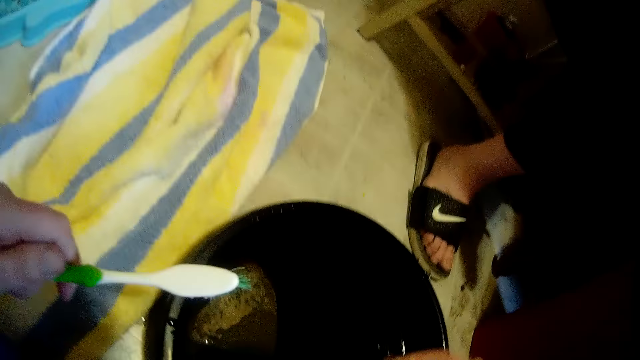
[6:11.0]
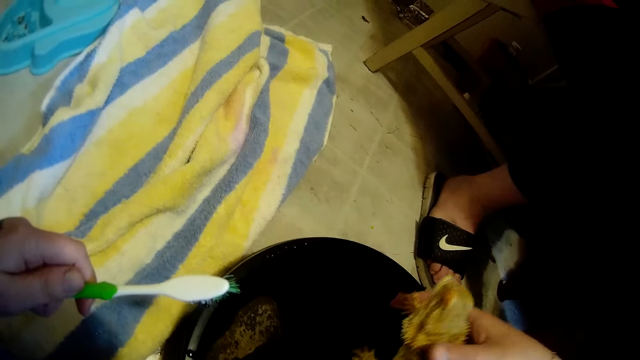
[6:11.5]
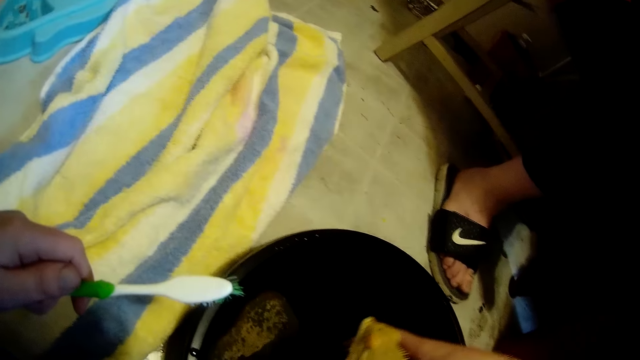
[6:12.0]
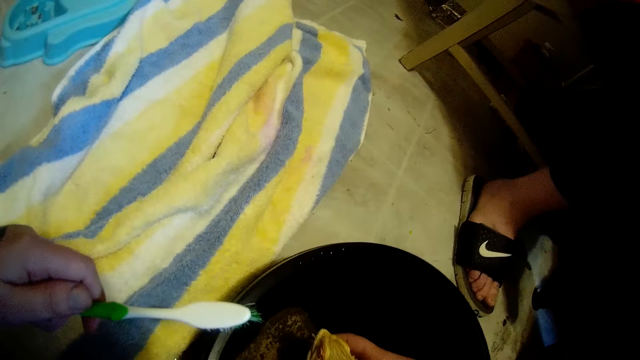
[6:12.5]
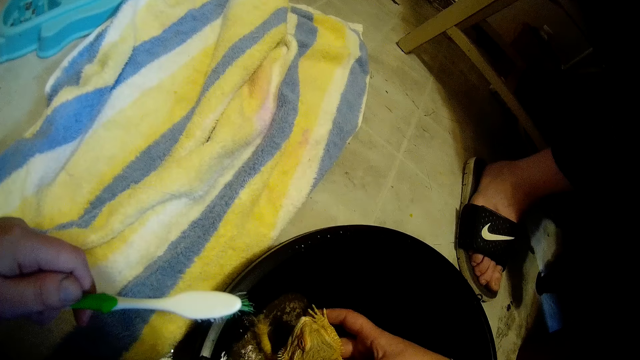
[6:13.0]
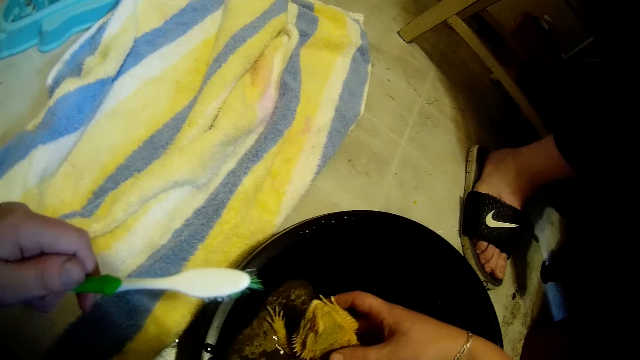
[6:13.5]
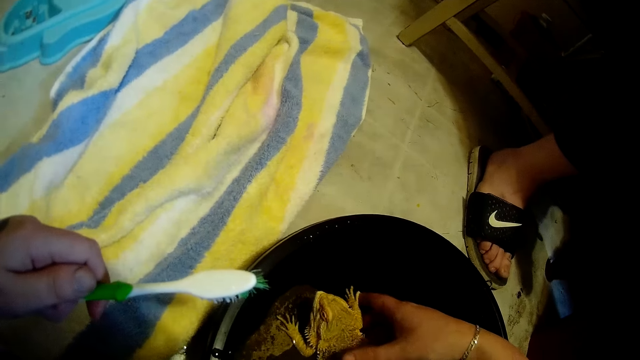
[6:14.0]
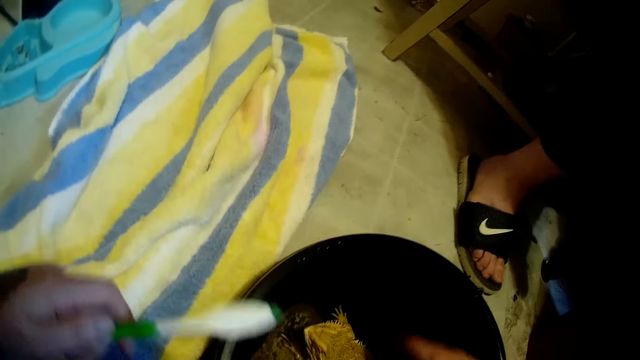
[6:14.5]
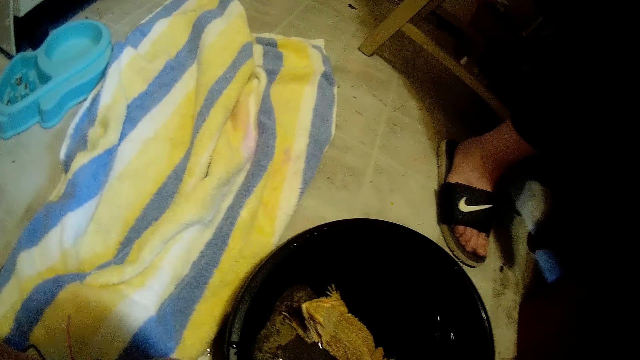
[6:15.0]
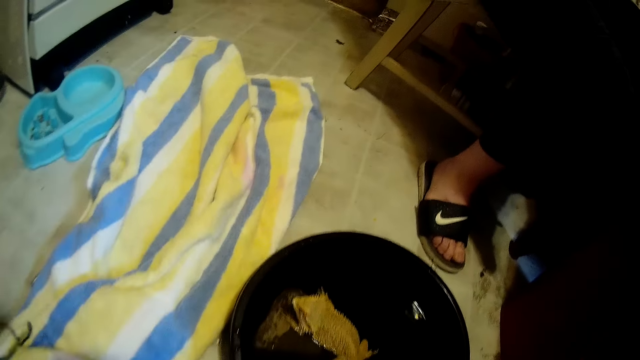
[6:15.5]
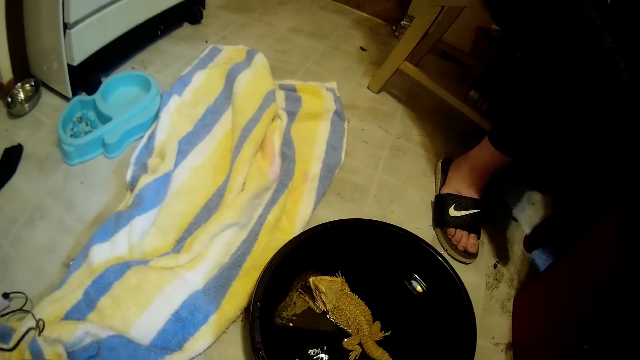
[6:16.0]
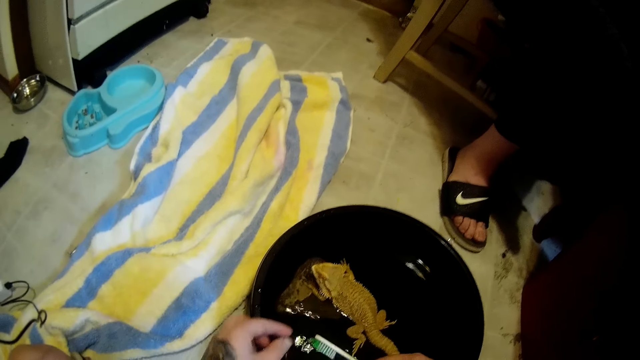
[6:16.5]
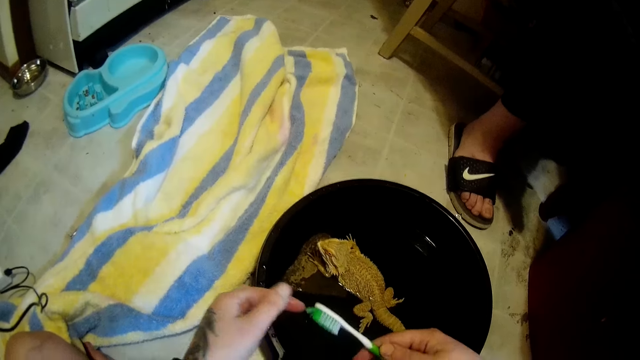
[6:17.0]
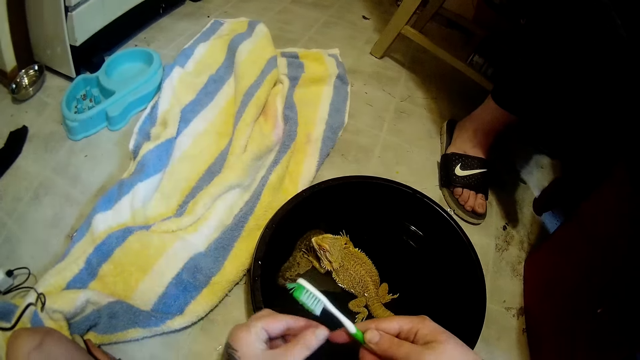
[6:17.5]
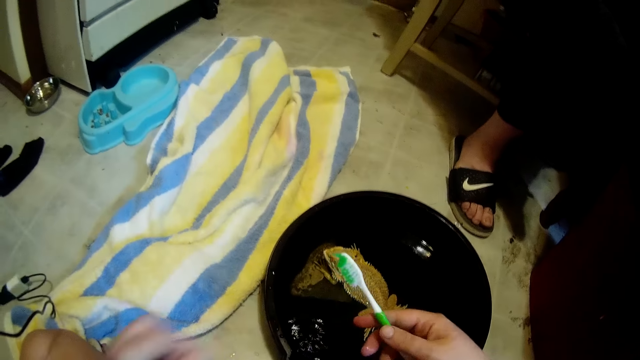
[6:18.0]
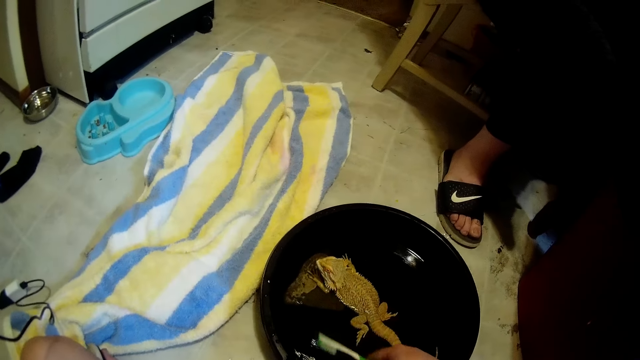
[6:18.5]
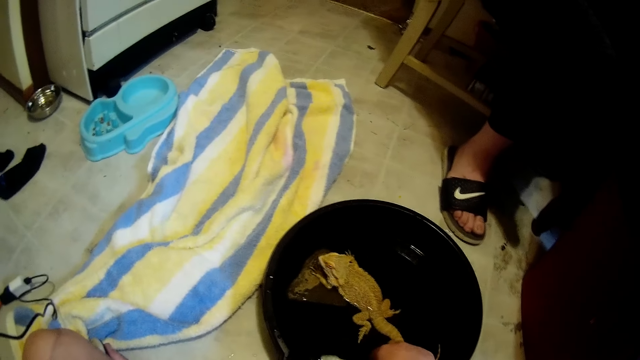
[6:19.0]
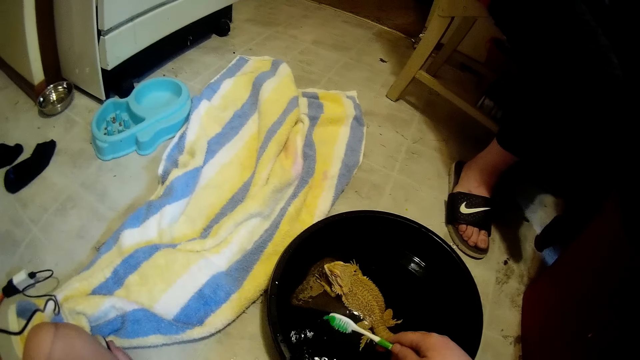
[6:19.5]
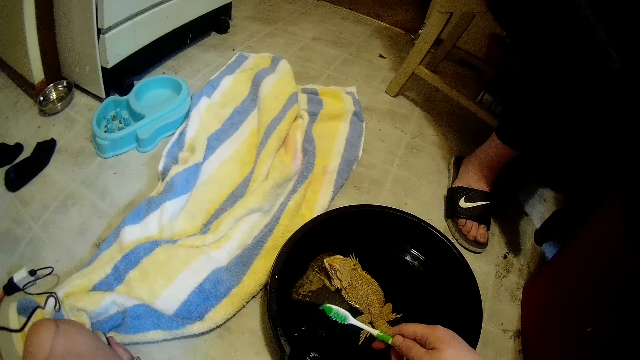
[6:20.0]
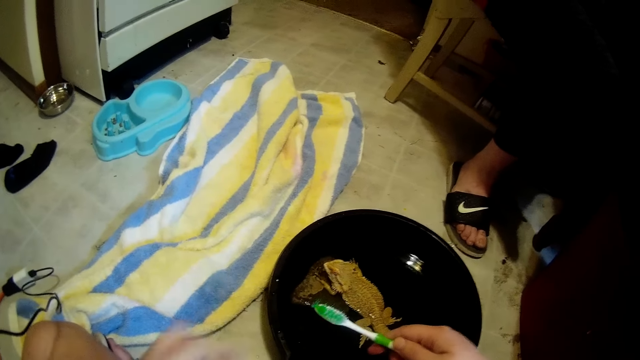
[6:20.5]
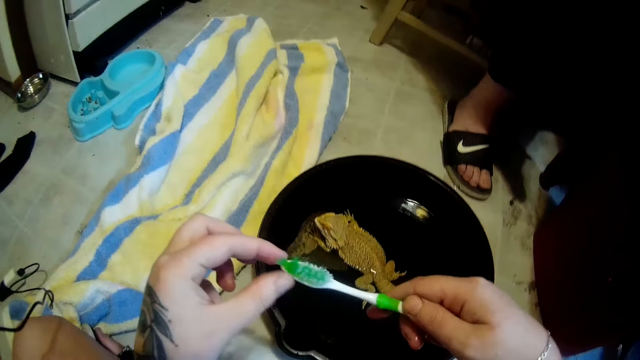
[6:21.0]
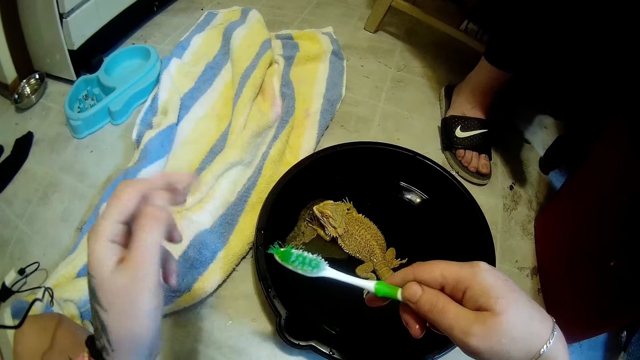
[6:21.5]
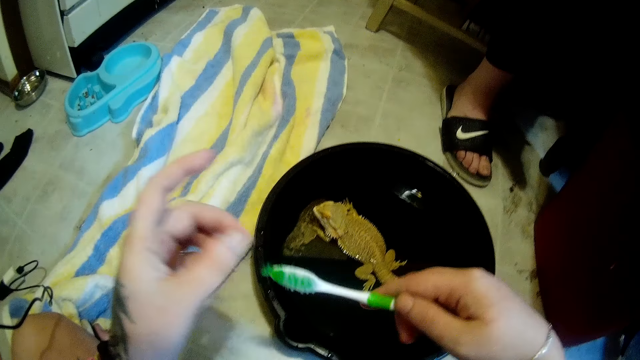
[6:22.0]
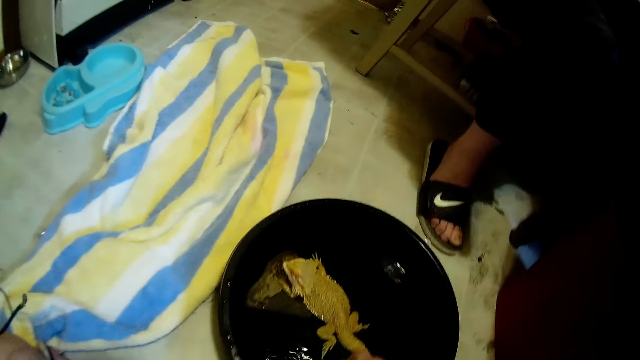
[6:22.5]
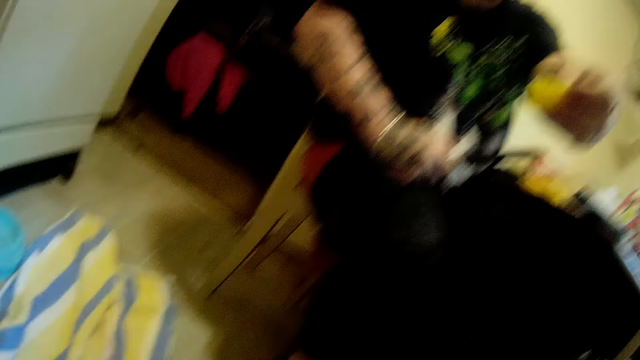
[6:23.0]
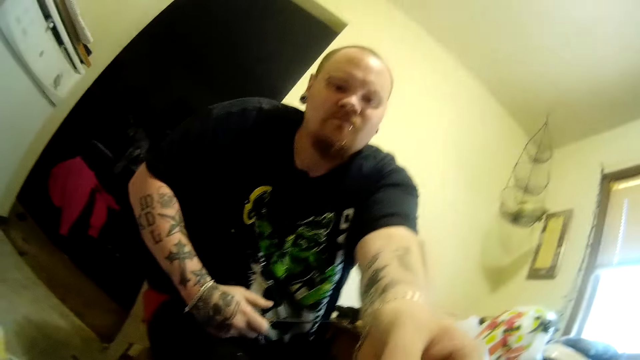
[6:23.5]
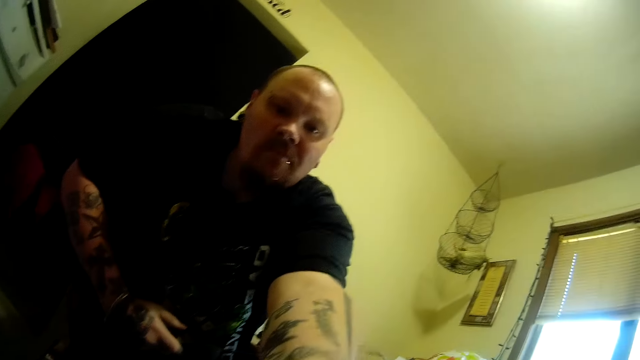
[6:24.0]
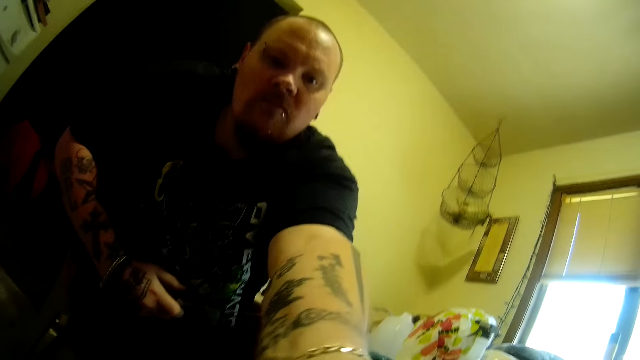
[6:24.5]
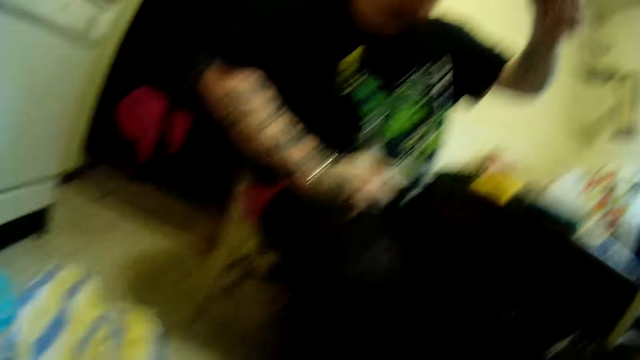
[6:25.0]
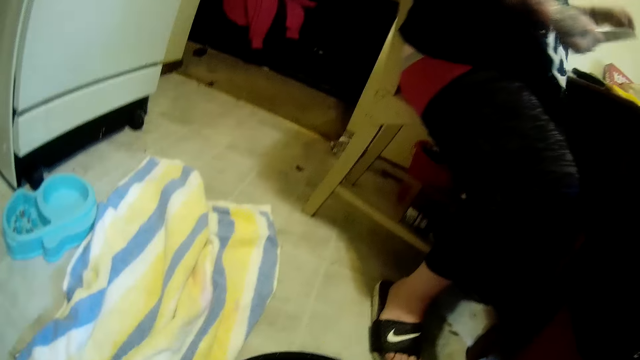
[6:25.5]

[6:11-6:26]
The camera wearer places the dragon lizard in the black bowl on the ground with her right hand. She passes the toothbrush from her left hand to her right hand. She holds the toothbrush. She touches the toothbrush on her right hand with her left hand. She puts the toothbrush in the black bowl on the ground with her right hand. She touches the toothbrush on her right hand with her left hand. She removes something from the toothbrush. A man gives the camera wearer a piece of pineapple with his left hand.

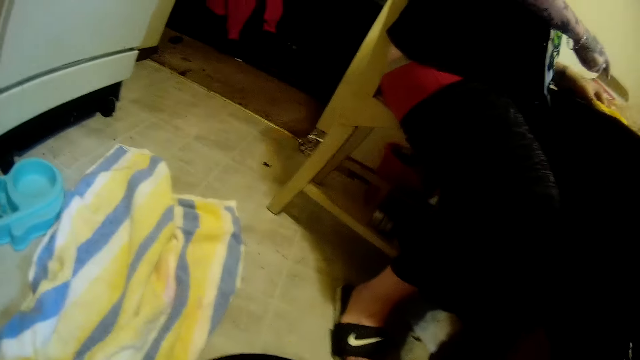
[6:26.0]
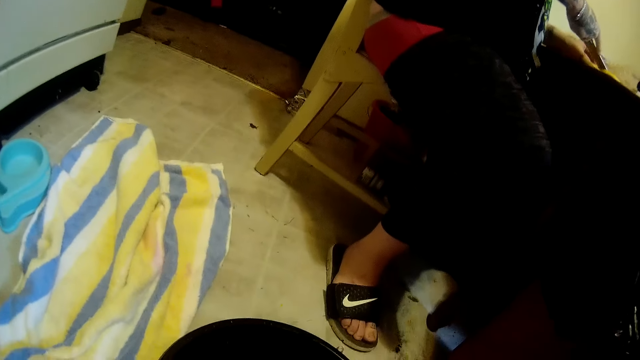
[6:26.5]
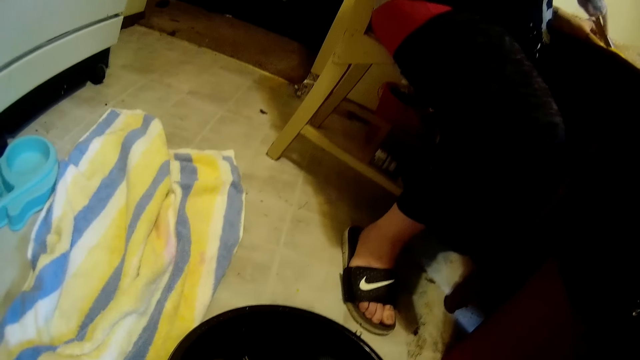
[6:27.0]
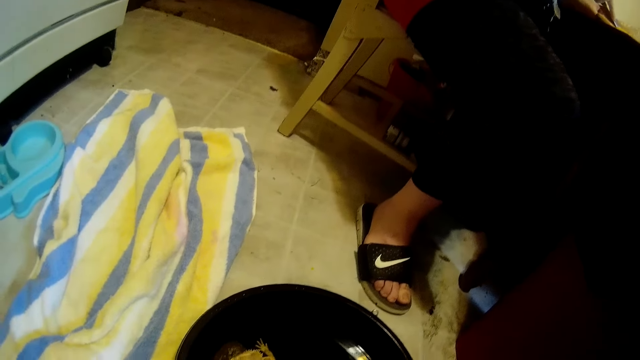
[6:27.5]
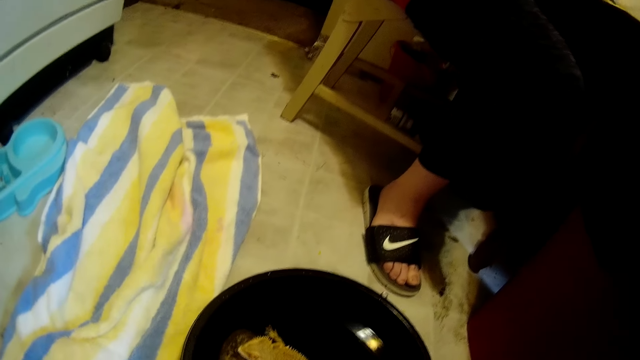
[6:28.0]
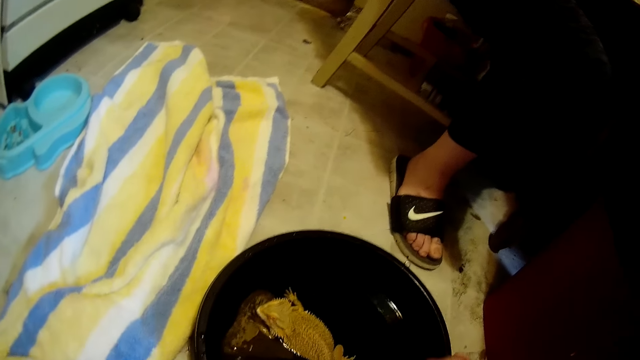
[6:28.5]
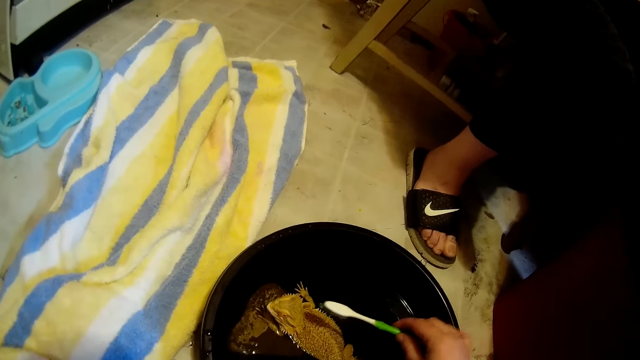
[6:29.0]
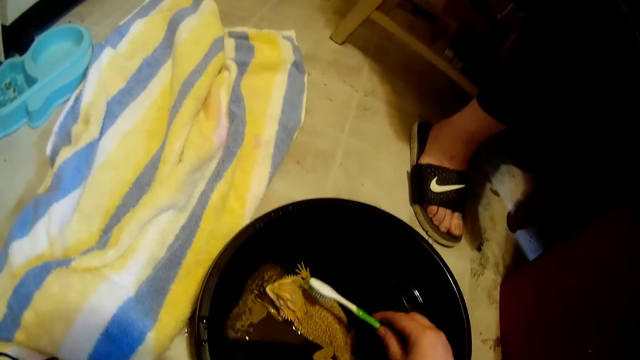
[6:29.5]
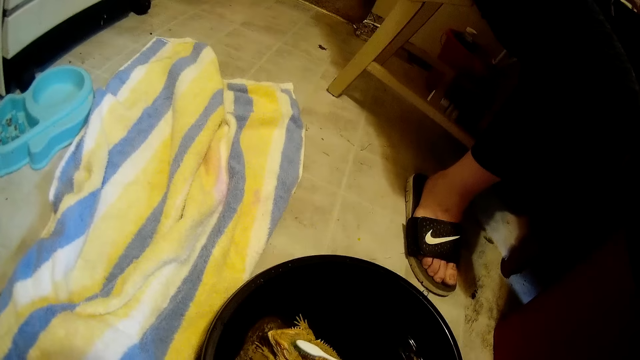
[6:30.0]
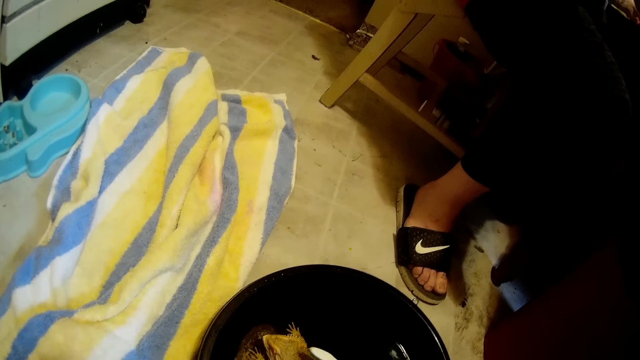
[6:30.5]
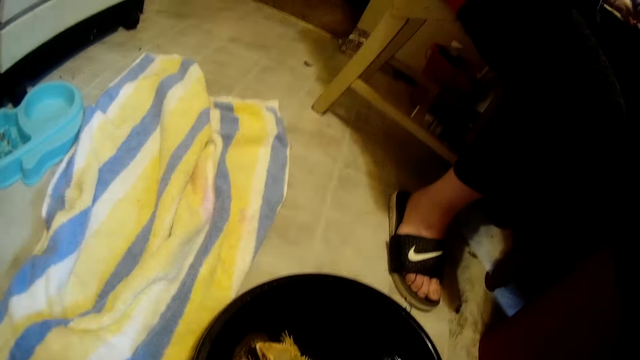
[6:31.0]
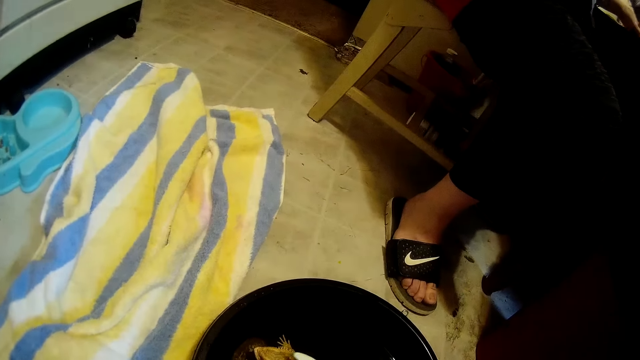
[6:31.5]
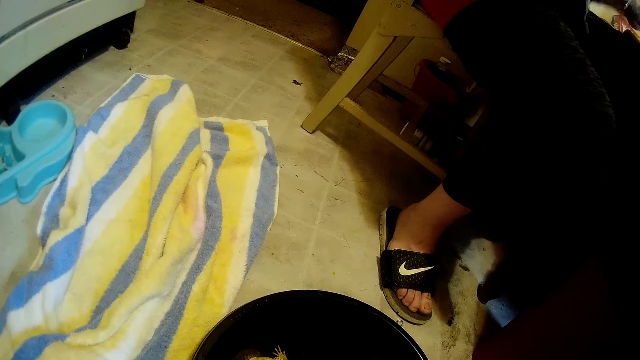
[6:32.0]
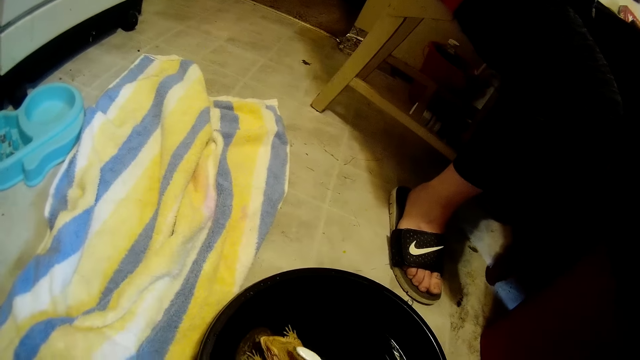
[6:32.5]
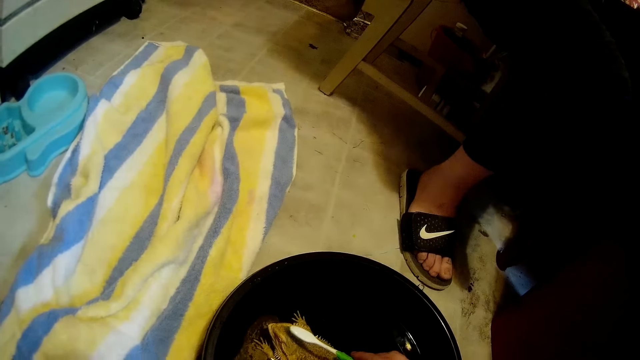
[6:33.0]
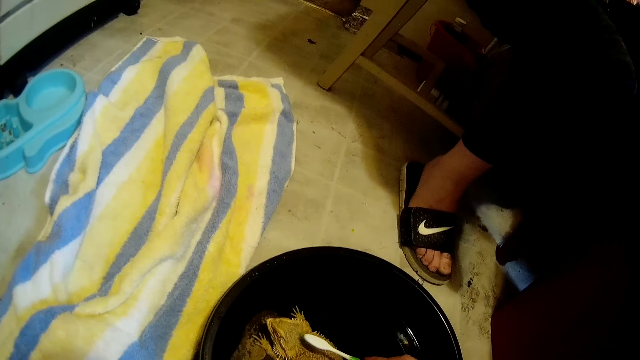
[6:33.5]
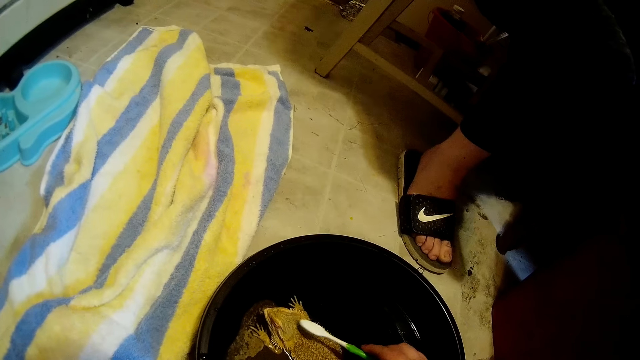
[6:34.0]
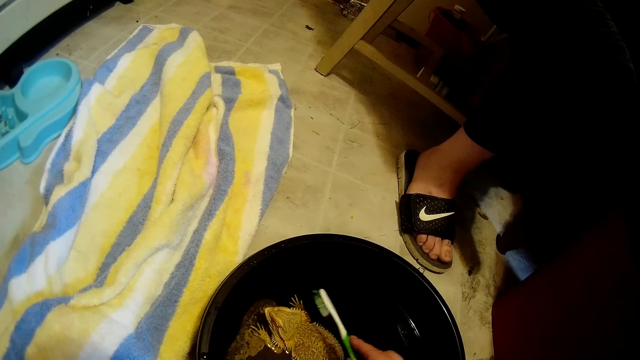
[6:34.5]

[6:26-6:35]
The camera wearer cleans the dragon lizard in a black bowl on the ground with a toothbrush on her right hand. She talks. She cleans the lizard with the toothbrush.
